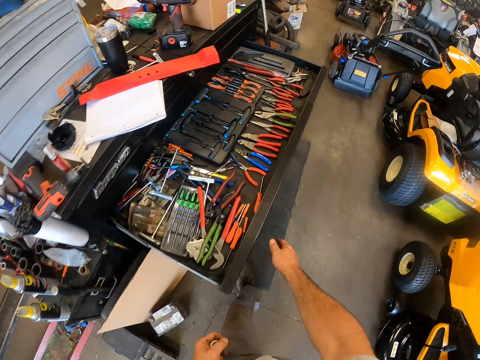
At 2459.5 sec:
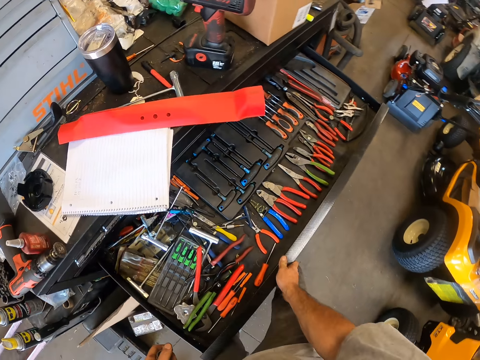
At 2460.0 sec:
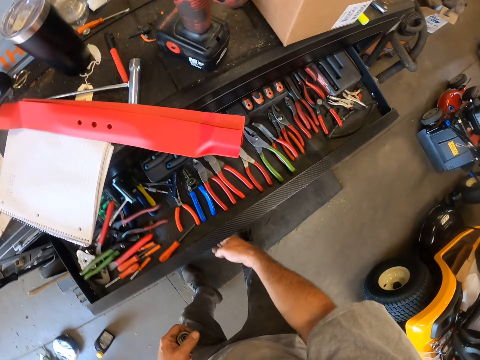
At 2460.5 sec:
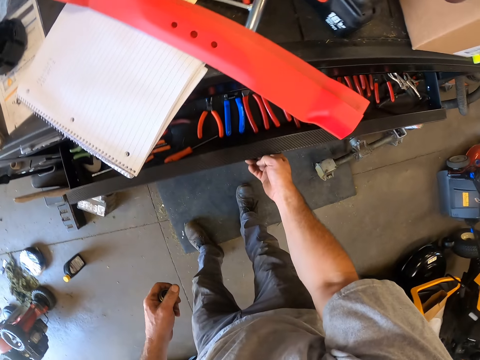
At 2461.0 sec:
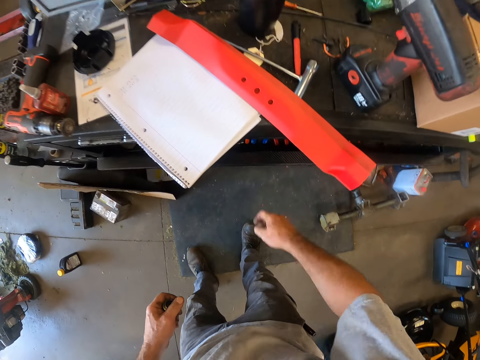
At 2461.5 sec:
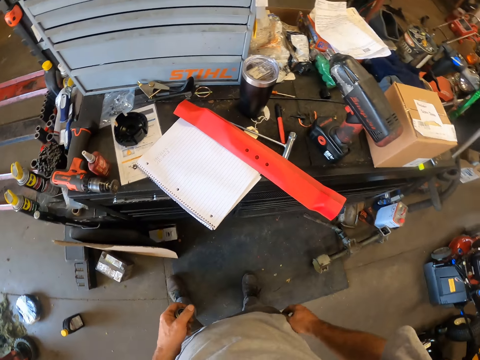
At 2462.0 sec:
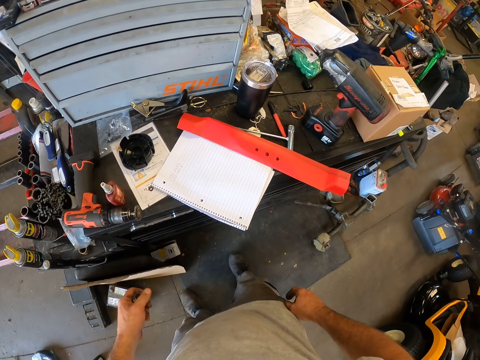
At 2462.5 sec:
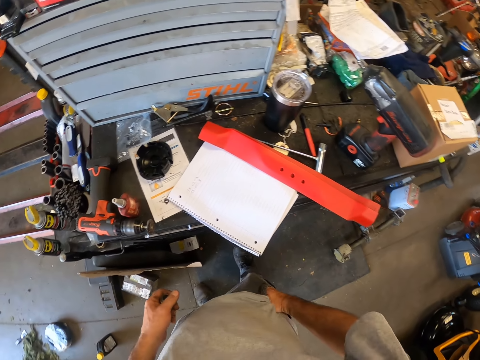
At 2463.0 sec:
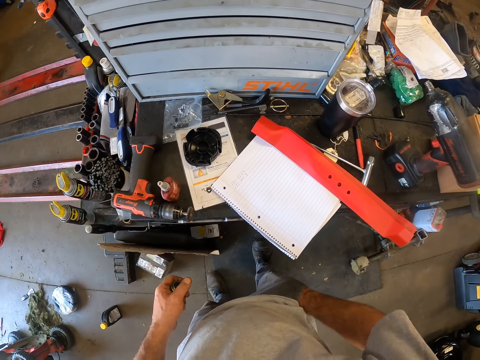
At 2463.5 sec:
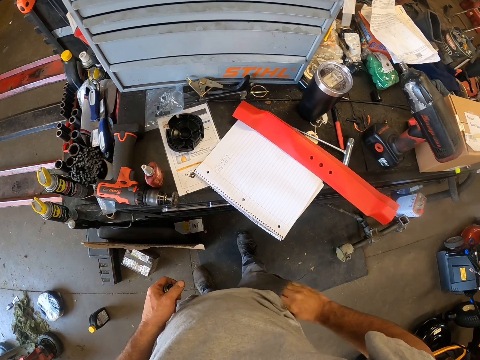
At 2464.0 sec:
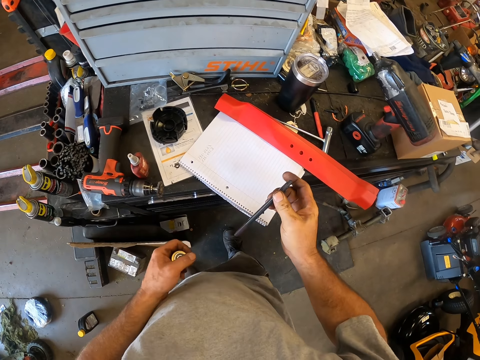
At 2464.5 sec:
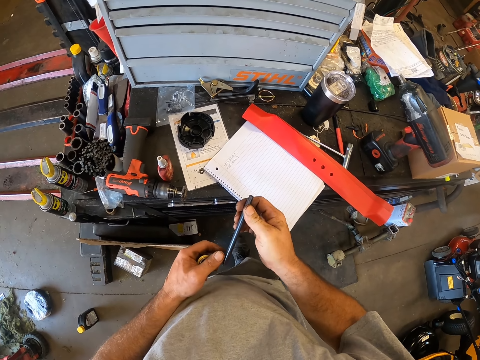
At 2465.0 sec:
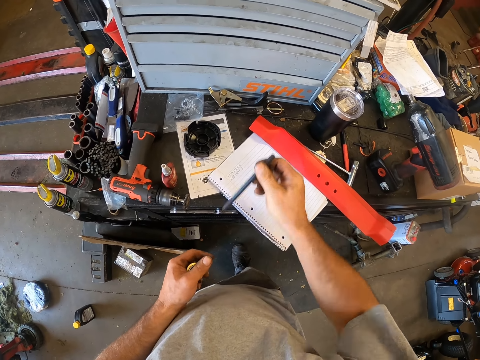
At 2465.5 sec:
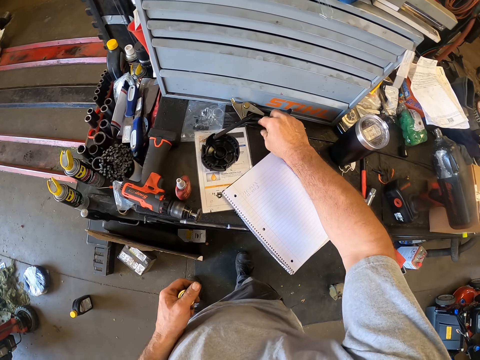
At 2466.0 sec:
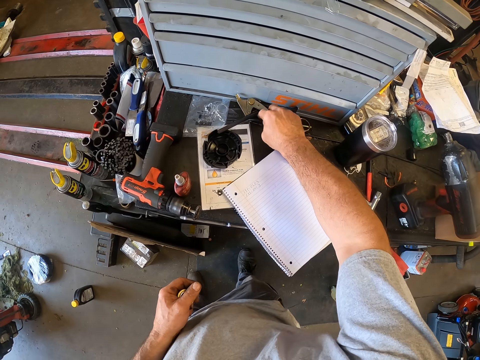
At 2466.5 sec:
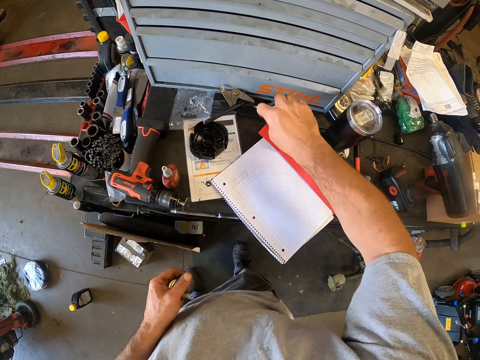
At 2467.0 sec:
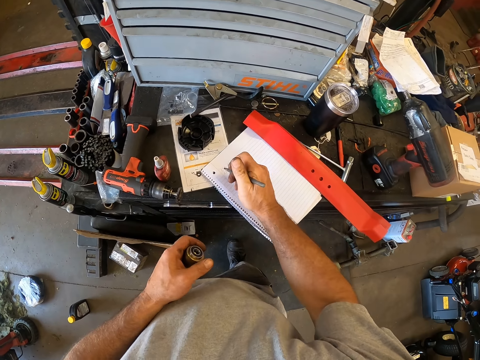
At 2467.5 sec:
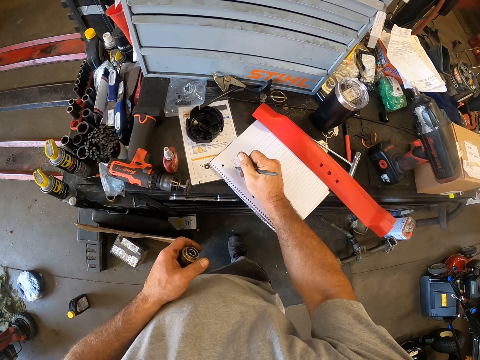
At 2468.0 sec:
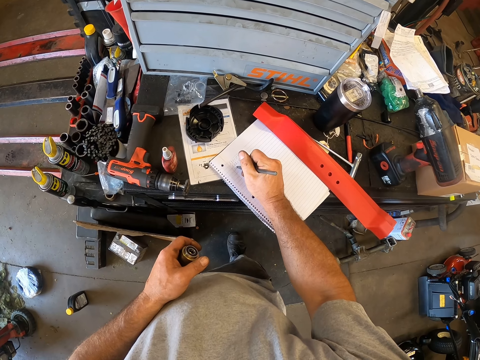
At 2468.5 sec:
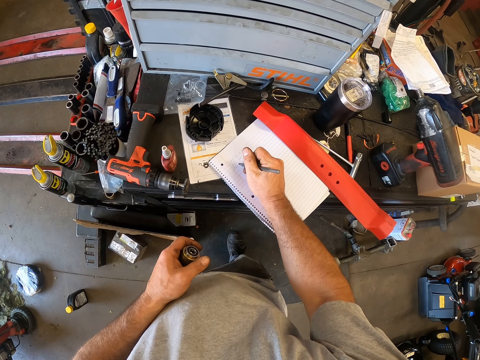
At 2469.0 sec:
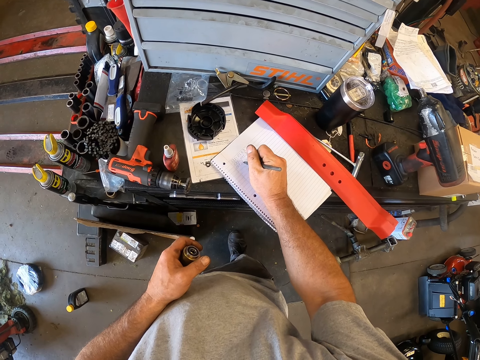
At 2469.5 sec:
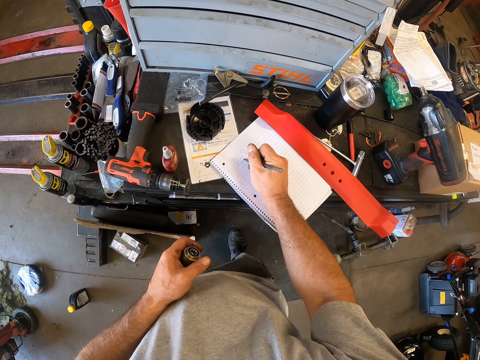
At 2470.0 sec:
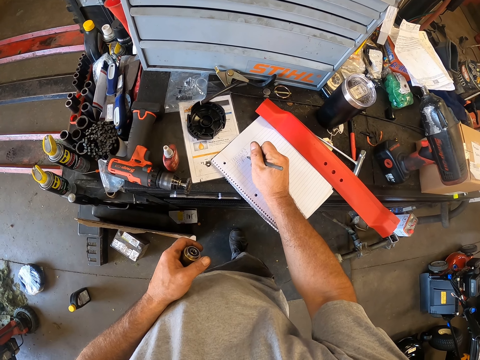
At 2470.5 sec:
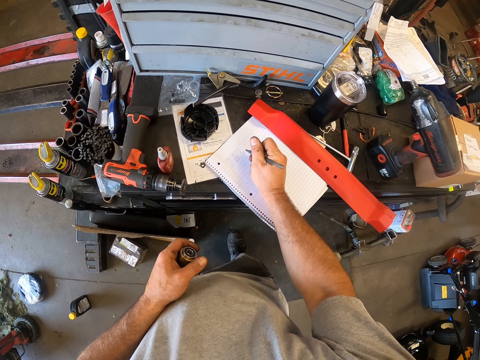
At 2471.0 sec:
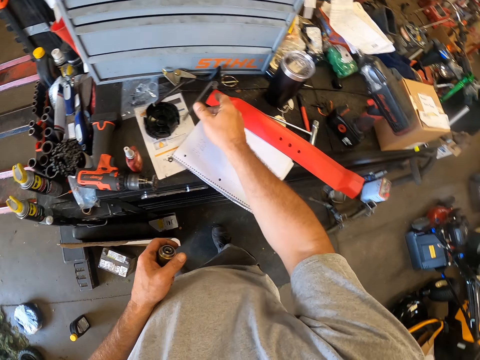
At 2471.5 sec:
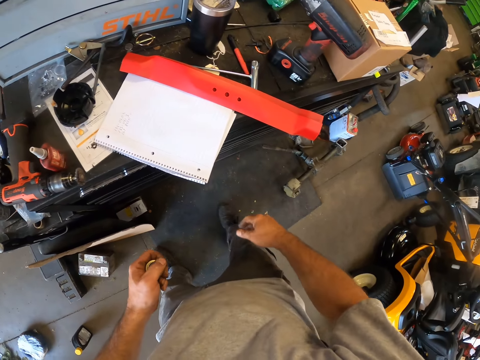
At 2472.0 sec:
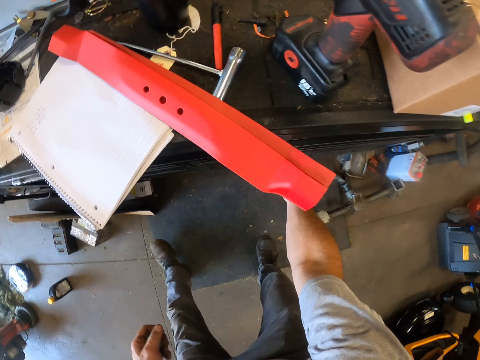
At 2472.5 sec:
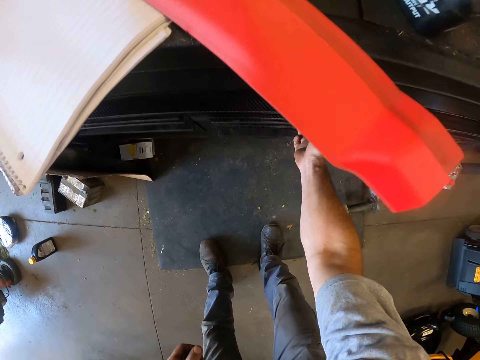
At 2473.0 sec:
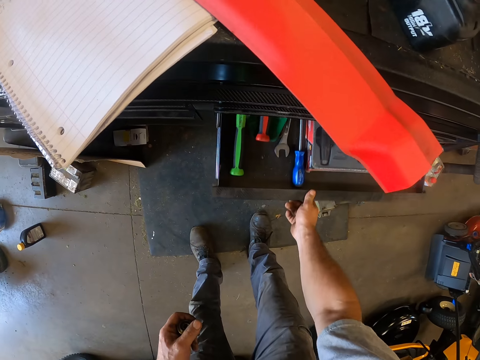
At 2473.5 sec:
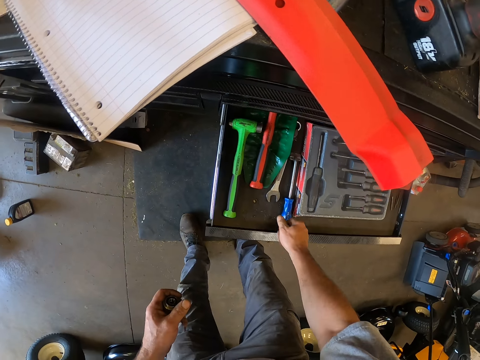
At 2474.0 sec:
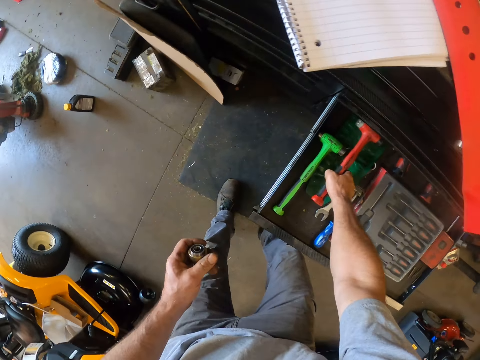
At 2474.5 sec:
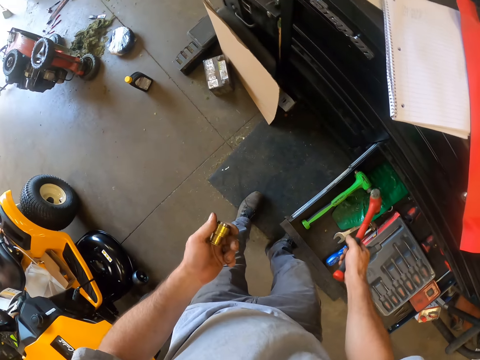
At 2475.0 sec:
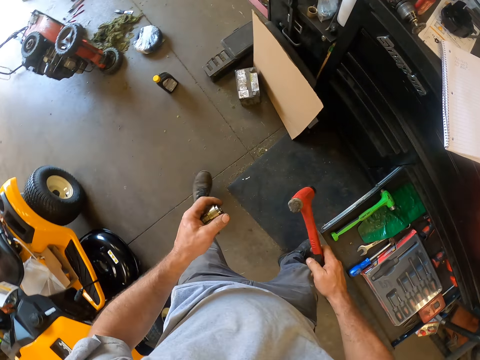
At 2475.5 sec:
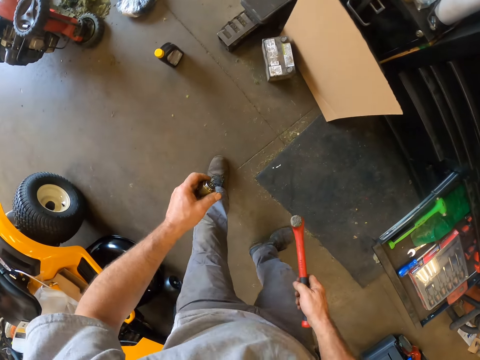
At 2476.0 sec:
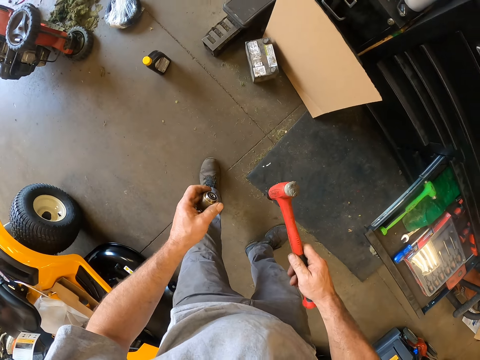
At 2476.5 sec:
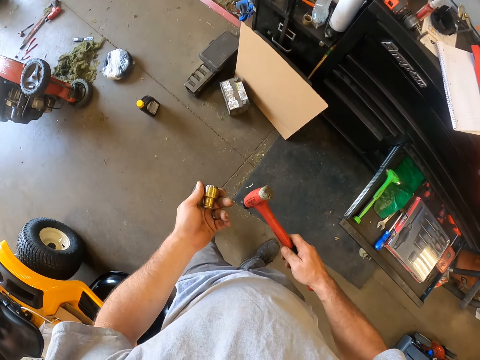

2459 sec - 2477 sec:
The camera wearer closes the drawer. He removes a pen from his pocket. He inserts the hand in the pocket. He drops the pen on top of the drawer. He picks up another pen. He writes on a book on the drawer with the pen. He drops the pen on the table. He opens the down part of the drawer. He takes a hammer from the drawer.

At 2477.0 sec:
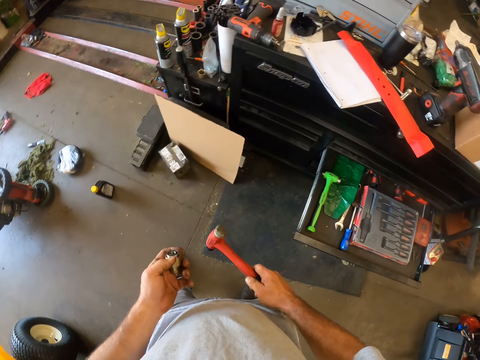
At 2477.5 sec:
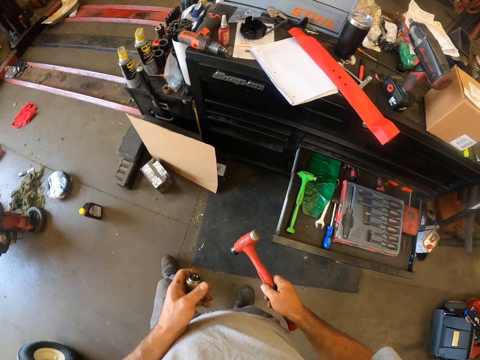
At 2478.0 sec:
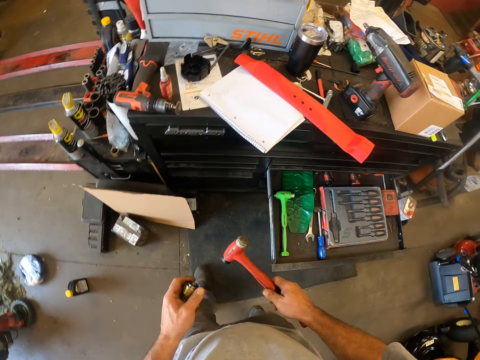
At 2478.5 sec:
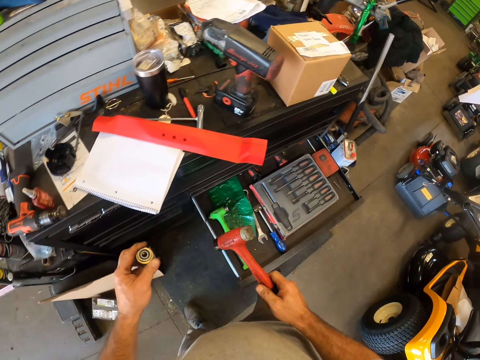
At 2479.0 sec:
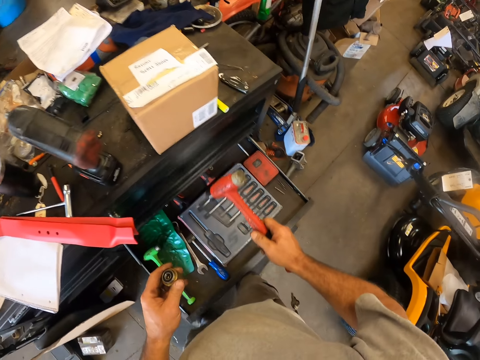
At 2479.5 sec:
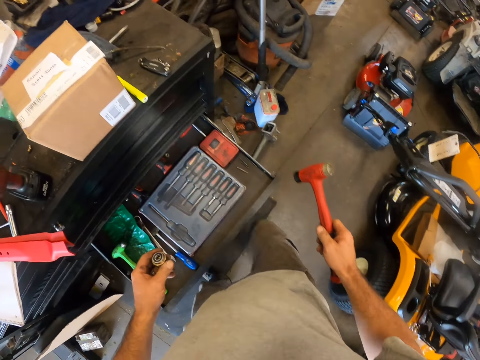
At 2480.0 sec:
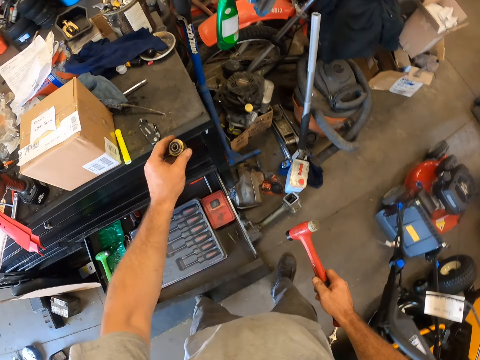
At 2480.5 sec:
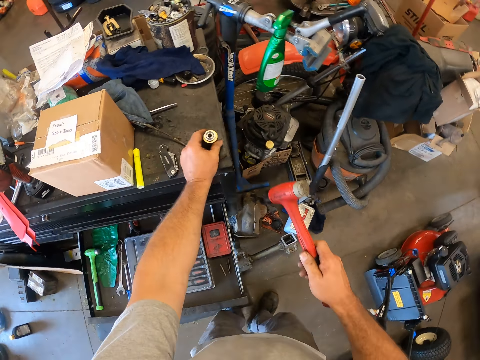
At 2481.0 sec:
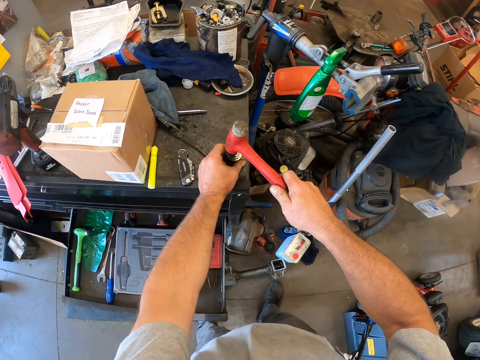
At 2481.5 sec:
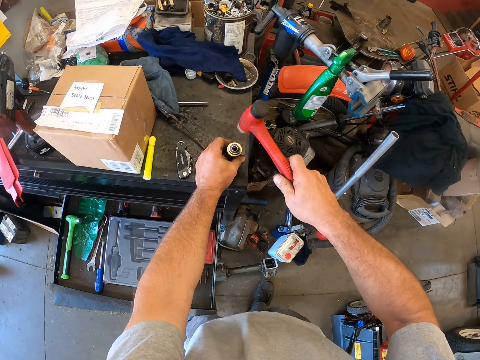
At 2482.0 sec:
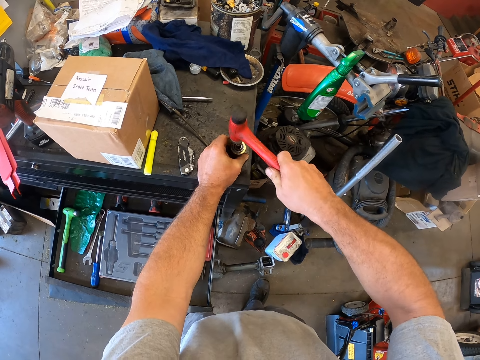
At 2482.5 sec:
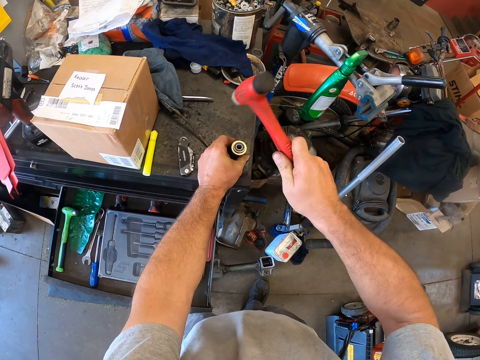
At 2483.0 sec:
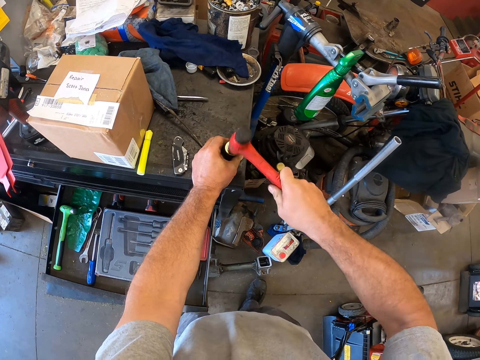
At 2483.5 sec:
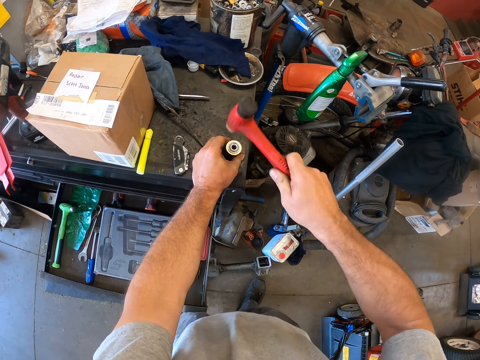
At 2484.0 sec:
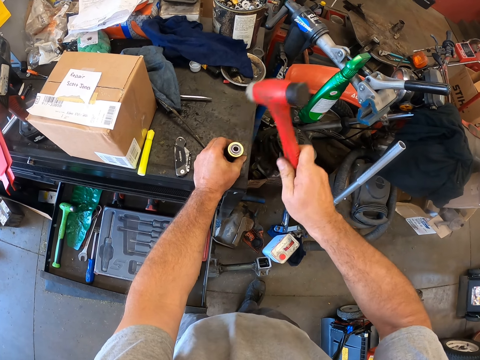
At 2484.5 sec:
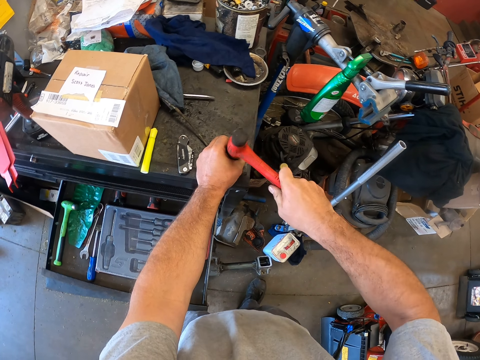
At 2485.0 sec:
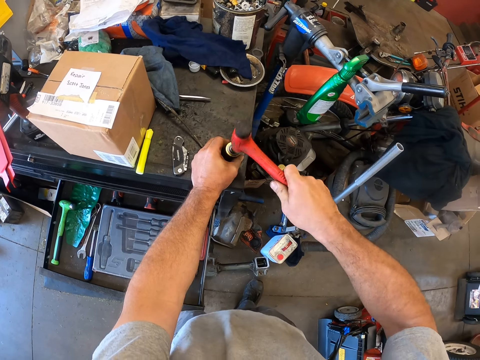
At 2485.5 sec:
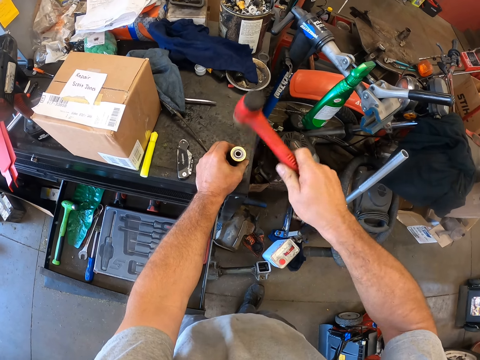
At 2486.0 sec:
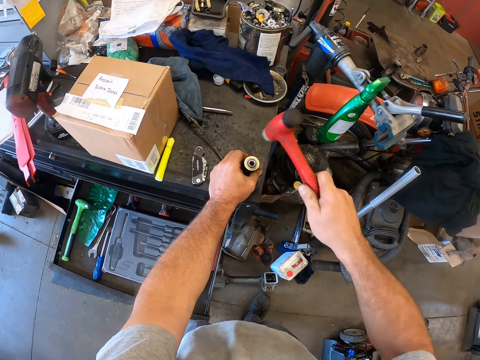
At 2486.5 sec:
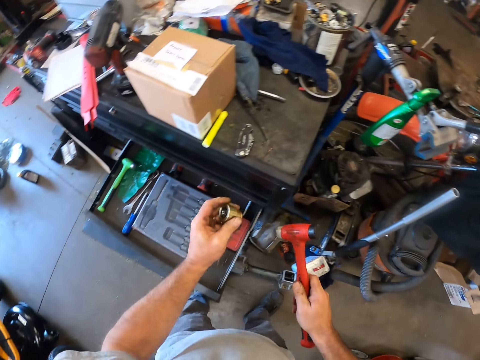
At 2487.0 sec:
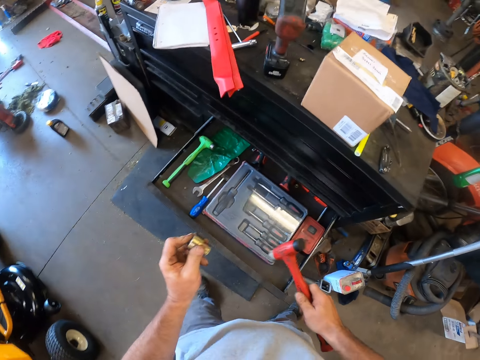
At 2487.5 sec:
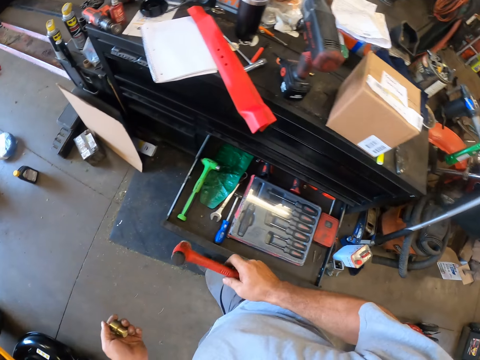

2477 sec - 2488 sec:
The camera wearer drops the metal on the drawer. They hit the metal with the hammer on the drawer.
